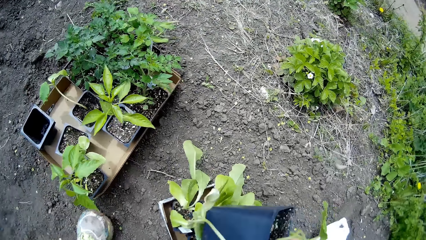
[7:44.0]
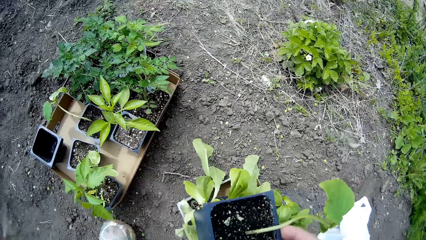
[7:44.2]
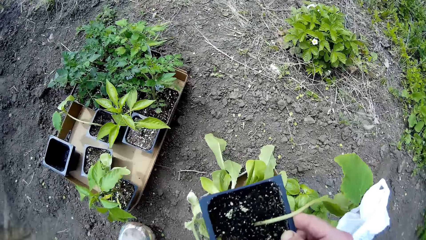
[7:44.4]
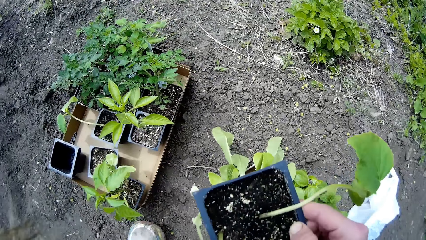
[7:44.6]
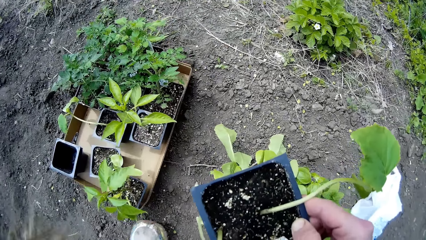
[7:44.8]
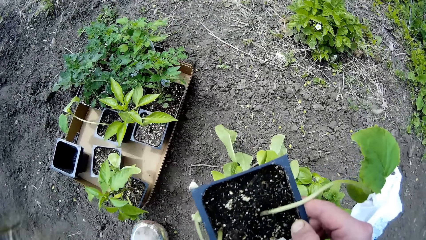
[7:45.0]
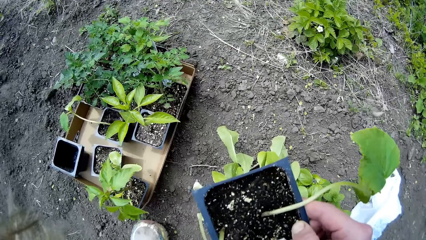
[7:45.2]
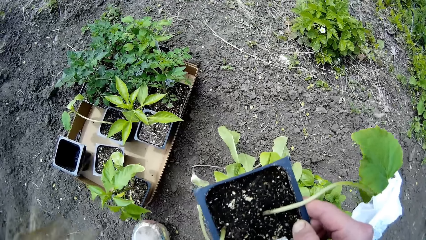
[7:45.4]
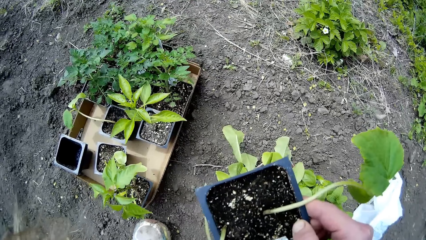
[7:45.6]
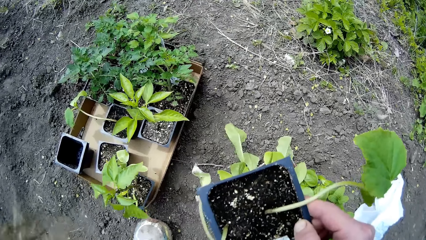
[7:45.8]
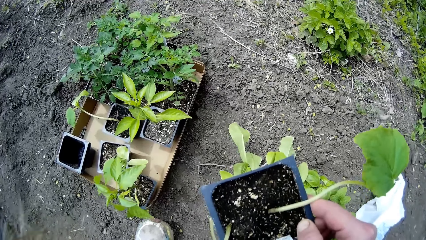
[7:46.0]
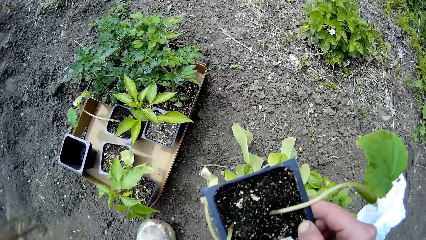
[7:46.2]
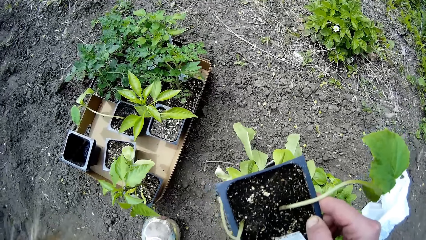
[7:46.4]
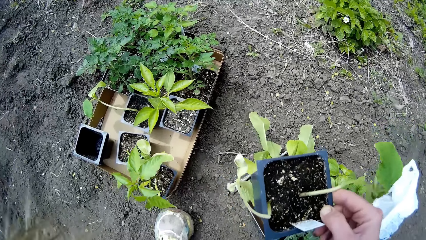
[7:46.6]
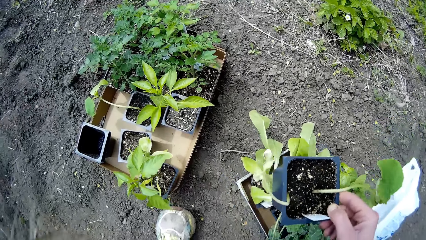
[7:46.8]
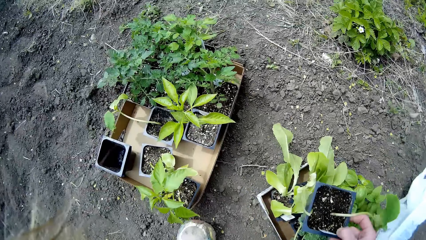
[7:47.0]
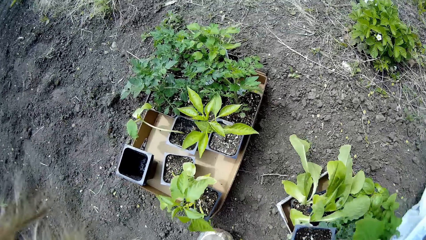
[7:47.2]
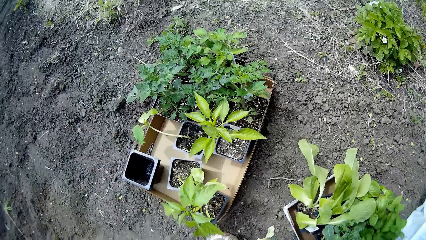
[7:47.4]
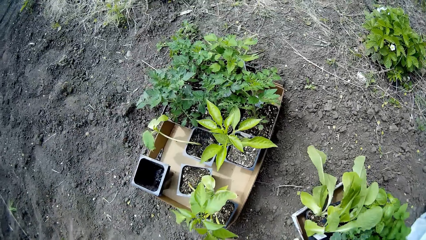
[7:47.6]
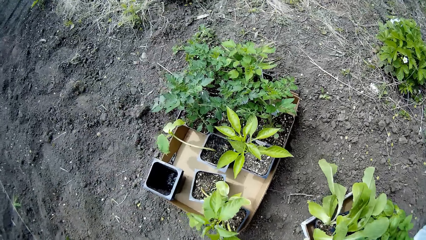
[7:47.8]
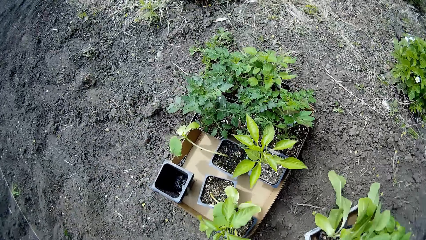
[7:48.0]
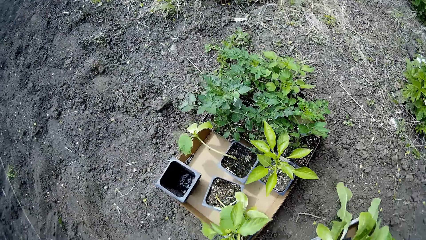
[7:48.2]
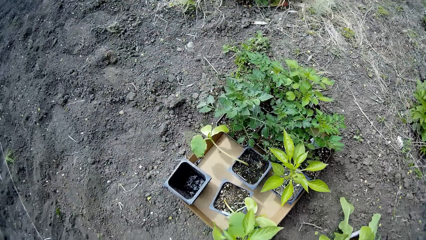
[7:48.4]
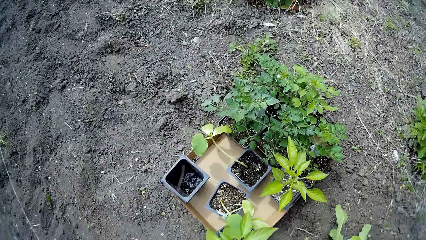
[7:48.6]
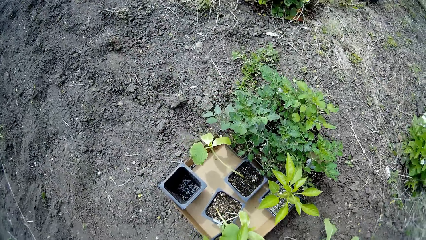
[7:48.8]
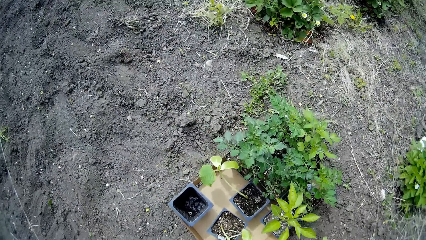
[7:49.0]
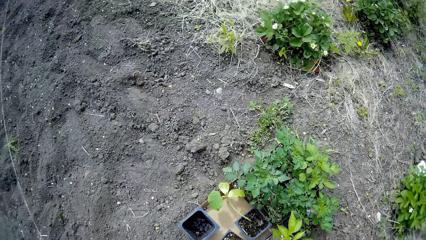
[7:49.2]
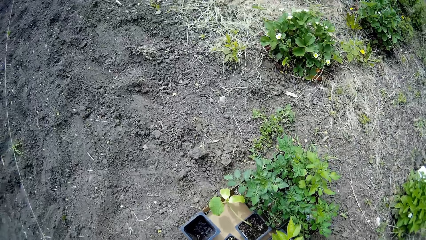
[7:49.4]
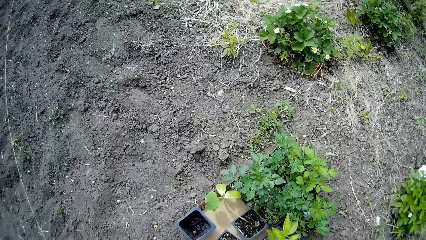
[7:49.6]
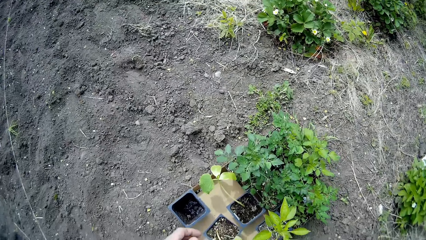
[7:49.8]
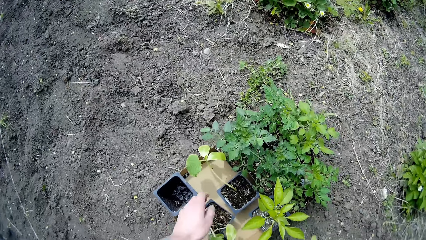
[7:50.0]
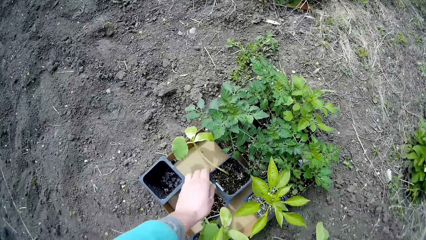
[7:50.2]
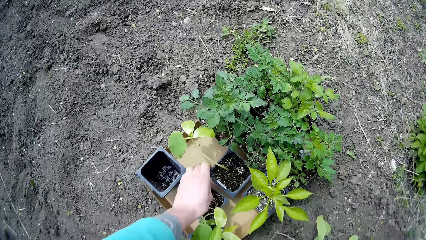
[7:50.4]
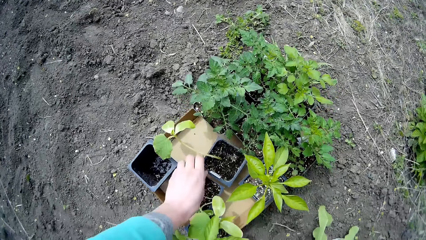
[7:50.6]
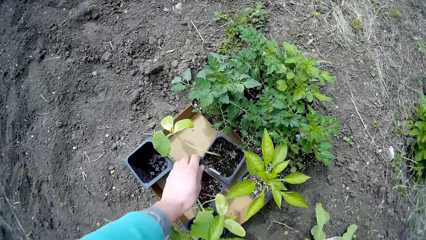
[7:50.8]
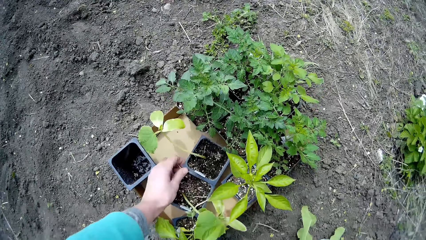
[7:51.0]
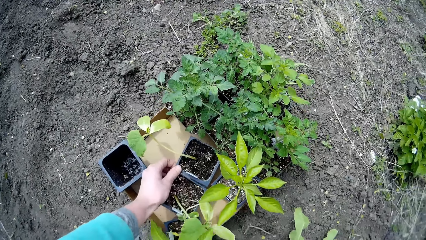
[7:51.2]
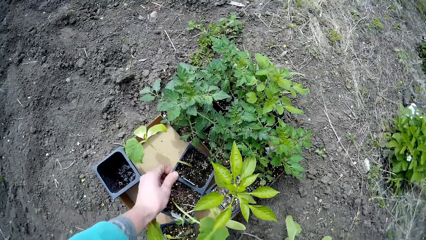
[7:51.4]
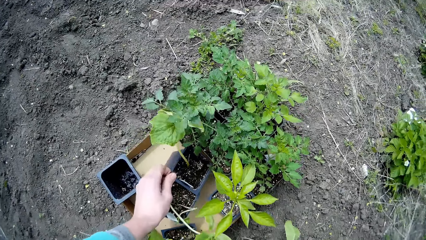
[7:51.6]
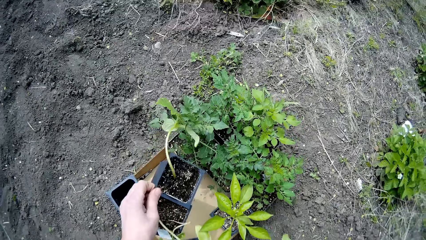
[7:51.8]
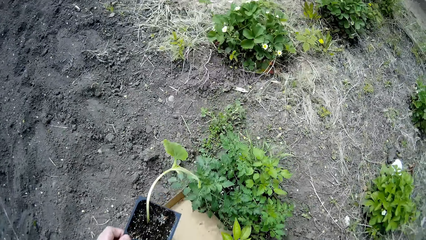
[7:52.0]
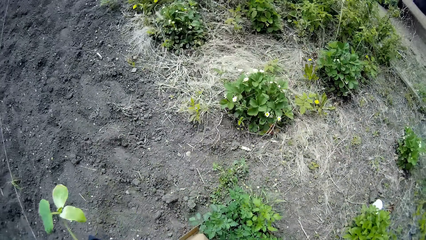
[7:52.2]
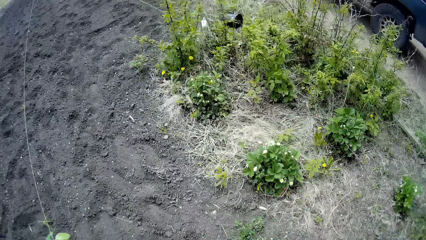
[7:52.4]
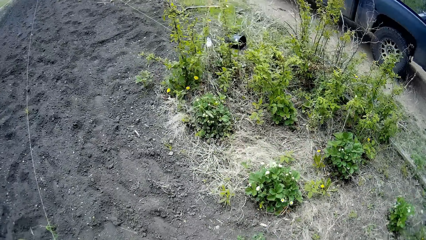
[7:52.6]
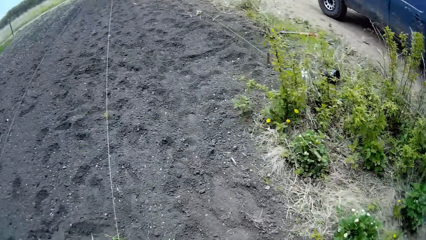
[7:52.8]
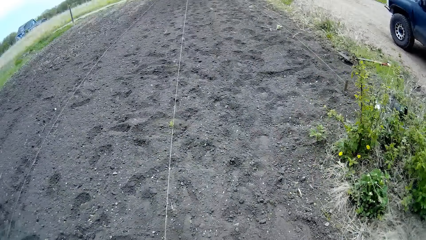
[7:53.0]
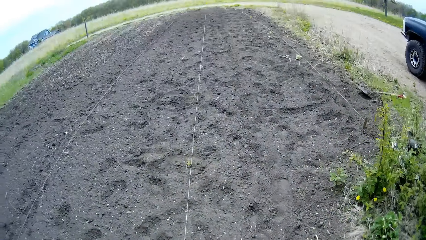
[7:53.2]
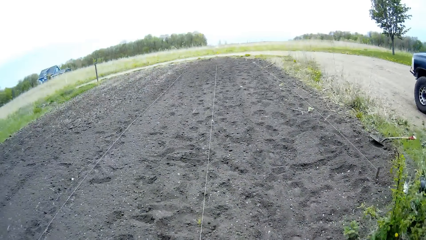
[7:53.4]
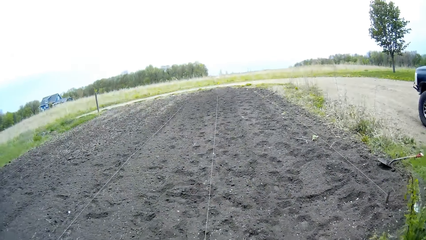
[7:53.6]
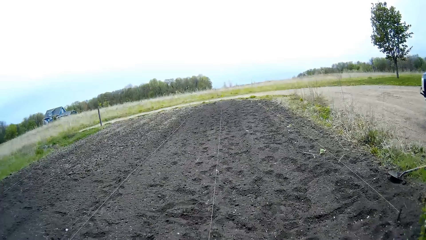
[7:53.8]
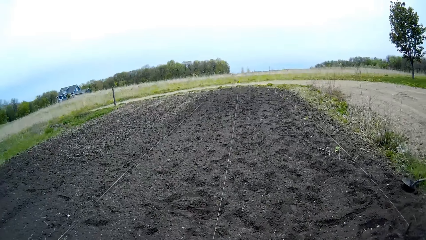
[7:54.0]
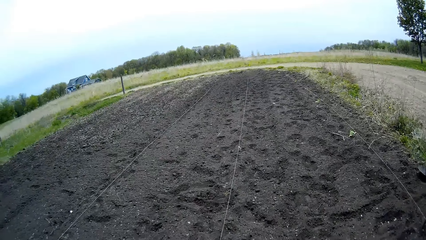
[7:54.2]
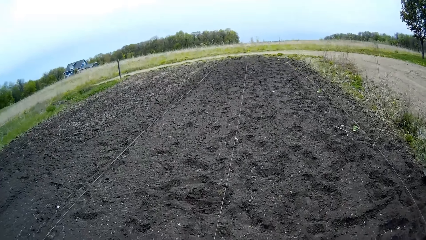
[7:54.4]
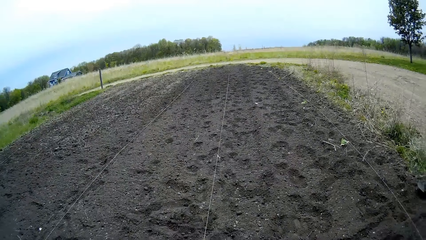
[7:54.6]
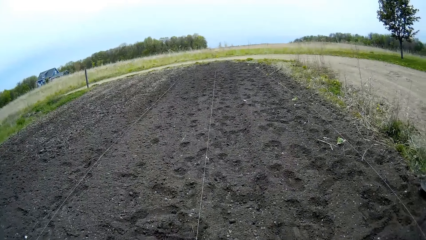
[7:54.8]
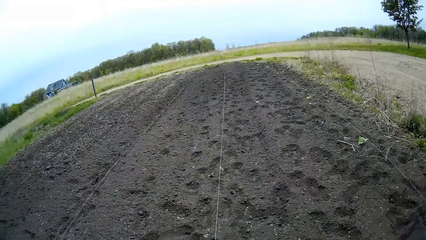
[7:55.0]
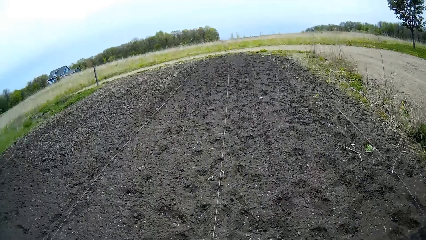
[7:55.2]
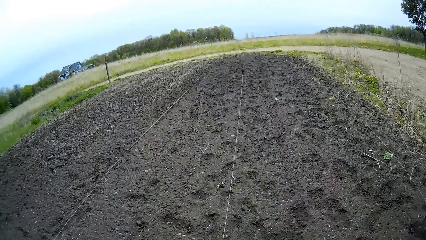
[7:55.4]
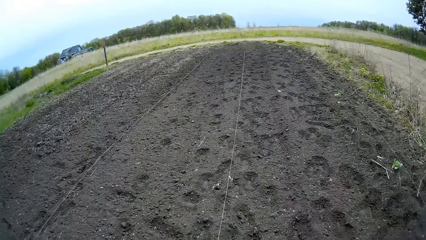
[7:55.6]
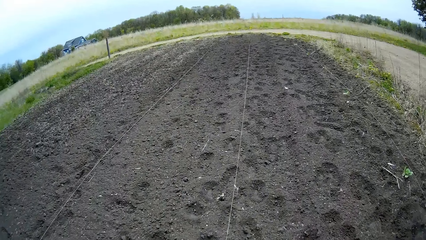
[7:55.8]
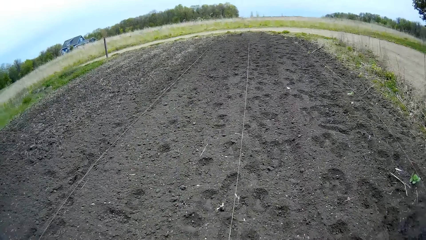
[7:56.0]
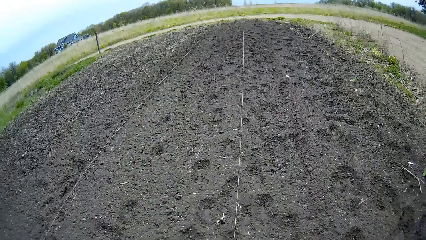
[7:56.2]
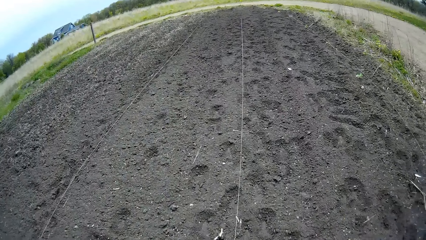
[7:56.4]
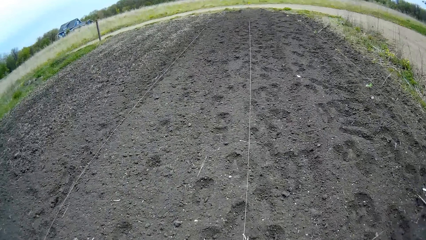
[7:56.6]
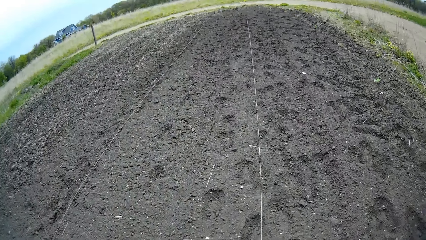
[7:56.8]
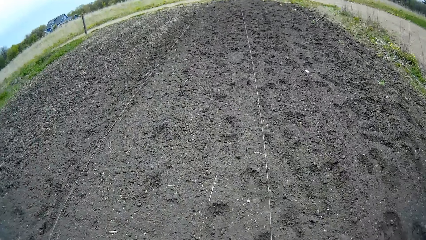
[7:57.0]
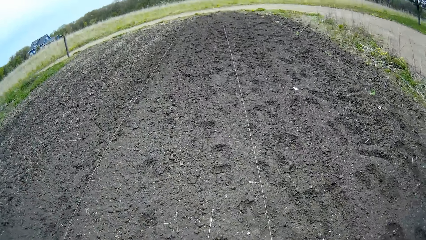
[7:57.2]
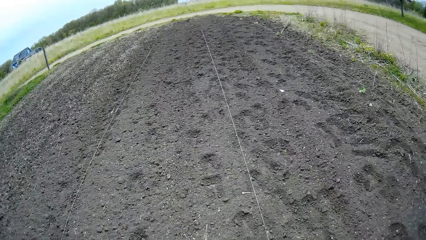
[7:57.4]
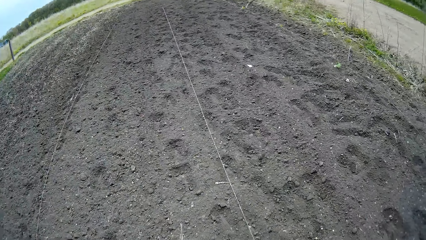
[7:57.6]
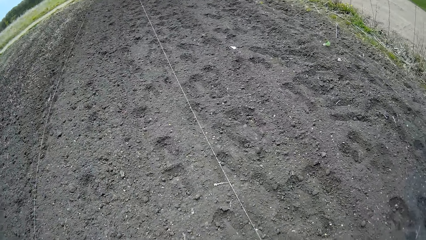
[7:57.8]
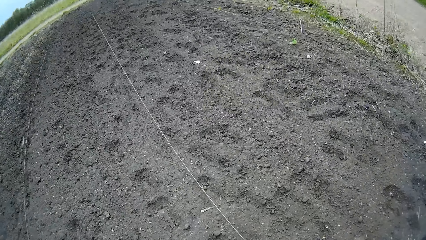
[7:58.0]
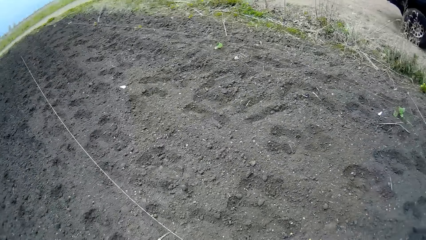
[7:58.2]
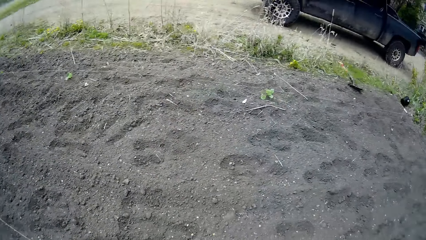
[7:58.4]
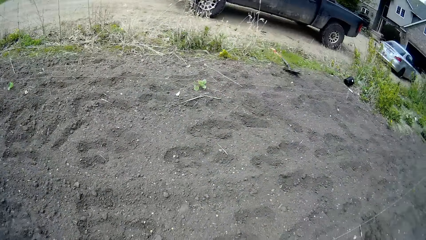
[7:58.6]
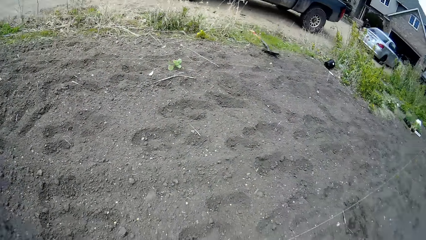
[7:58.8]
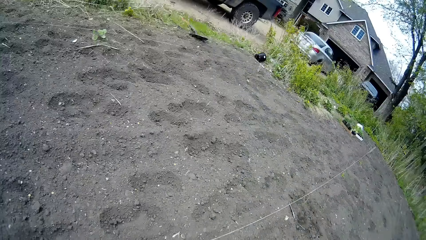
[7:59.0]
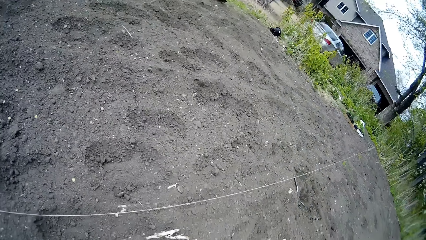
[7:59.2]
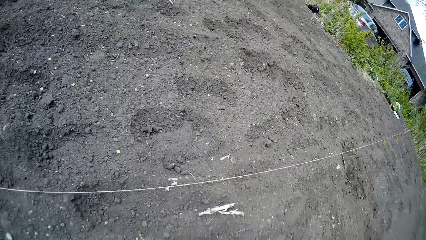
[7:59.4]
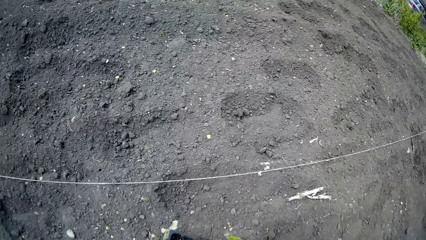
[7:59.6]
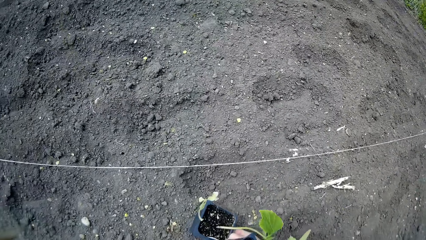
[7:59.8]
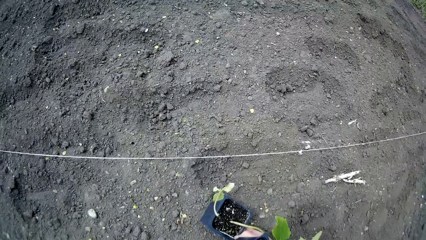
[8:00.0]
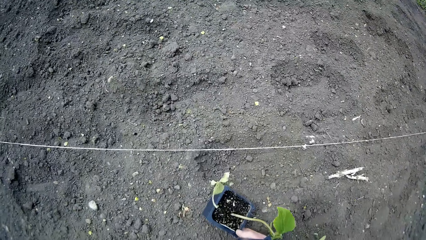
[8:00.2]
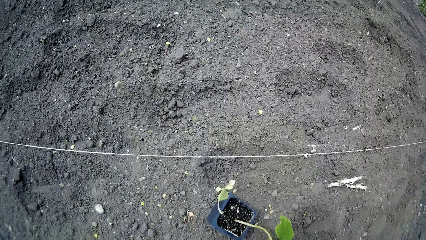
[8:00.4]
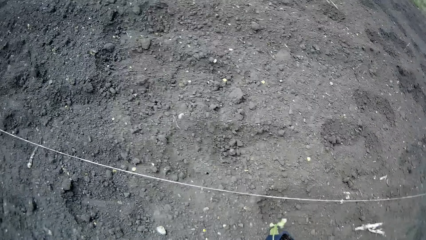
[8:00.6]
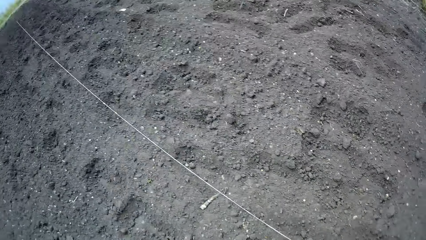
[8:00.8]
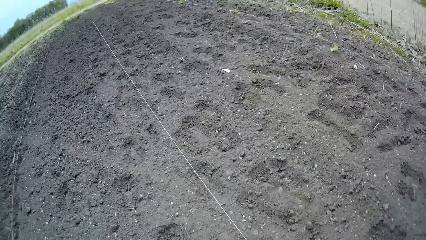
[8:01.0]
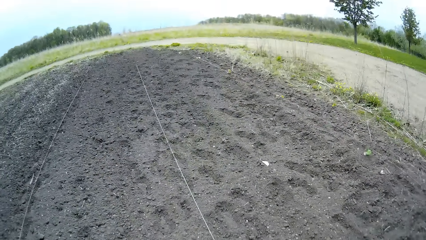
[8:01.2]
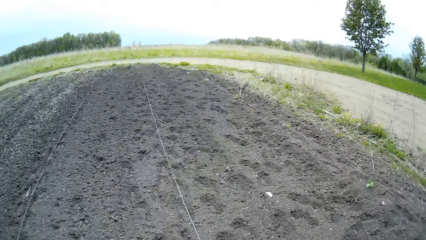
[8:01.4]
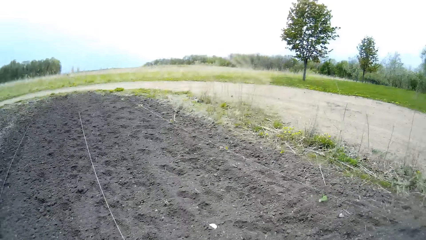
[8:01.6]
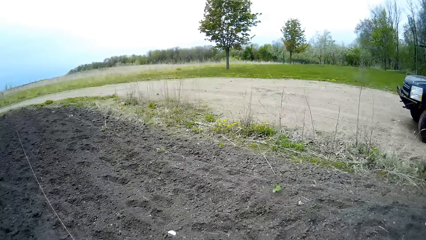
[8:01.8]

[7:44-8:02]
The camera wearer stares at the seedling. She picks two containers of seedlings from the box of seedlings with her left hand. She walks on the garden. She drops a container of seedlings in her right hand on the ground.
